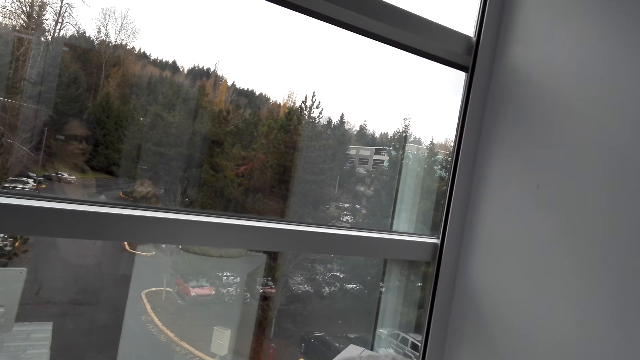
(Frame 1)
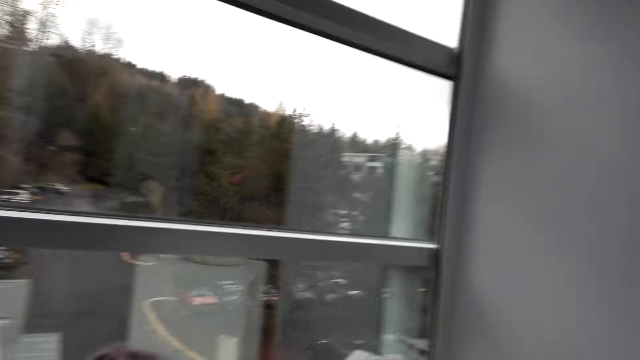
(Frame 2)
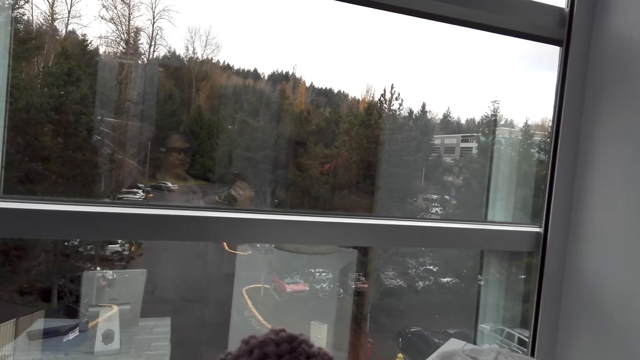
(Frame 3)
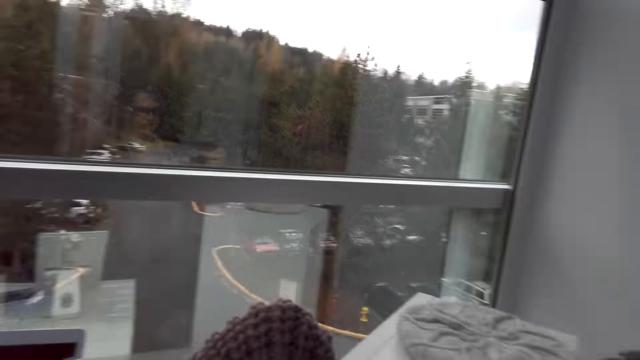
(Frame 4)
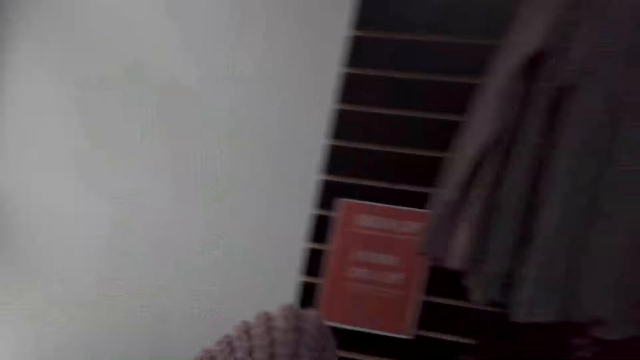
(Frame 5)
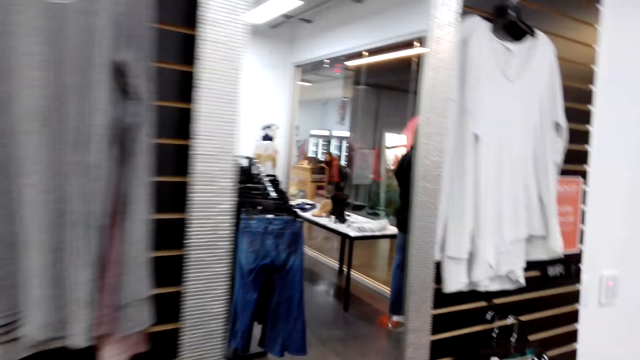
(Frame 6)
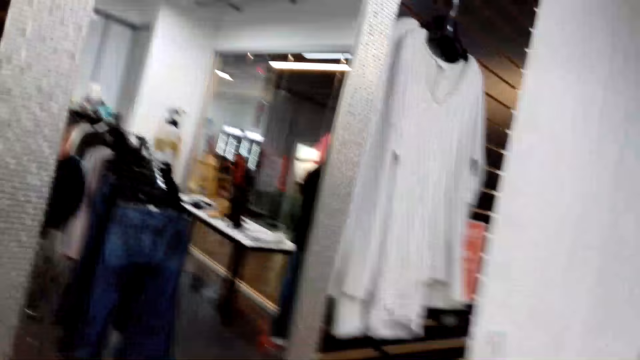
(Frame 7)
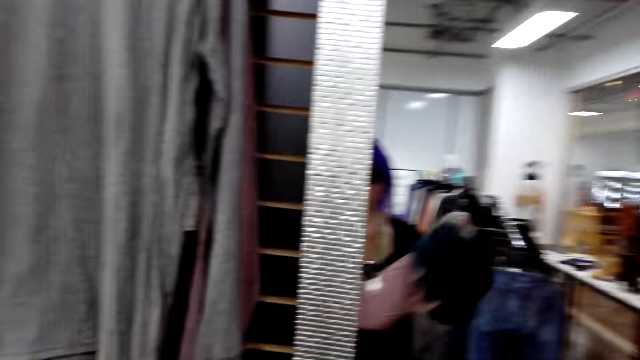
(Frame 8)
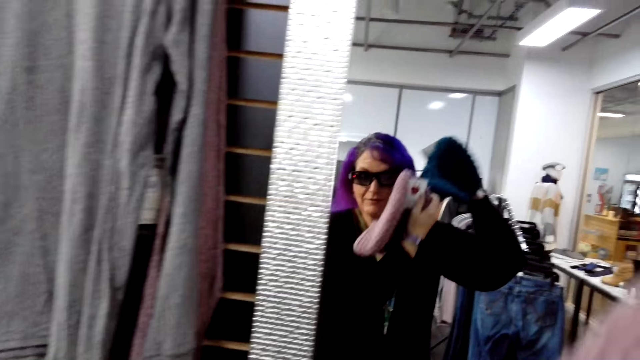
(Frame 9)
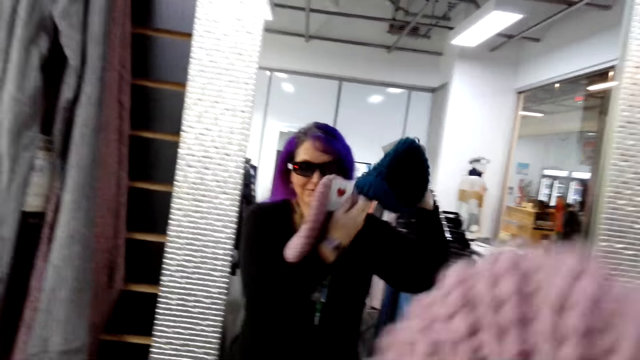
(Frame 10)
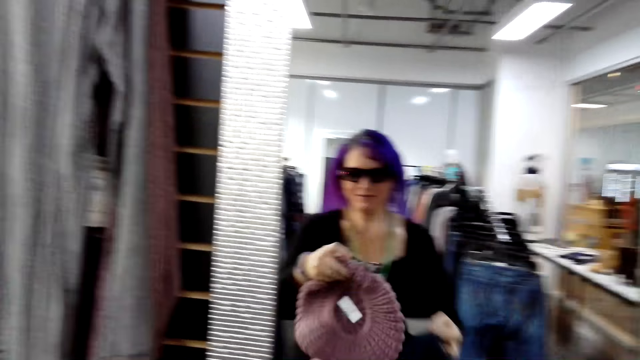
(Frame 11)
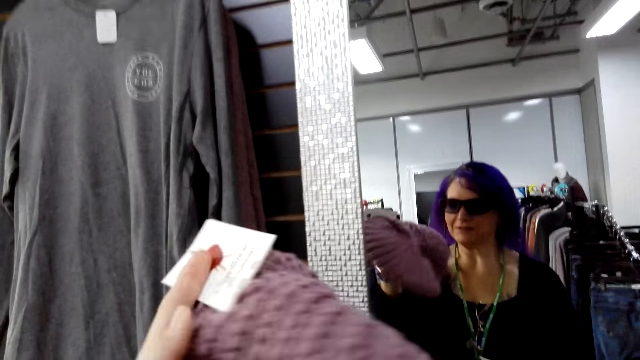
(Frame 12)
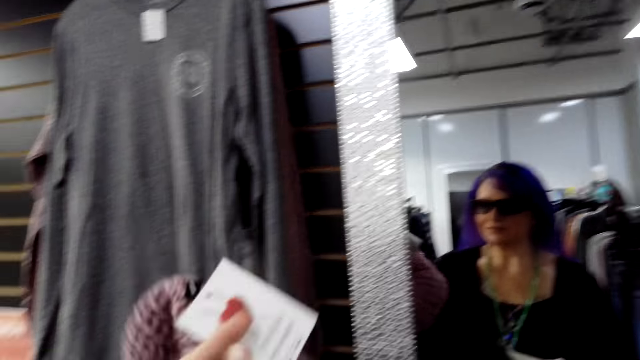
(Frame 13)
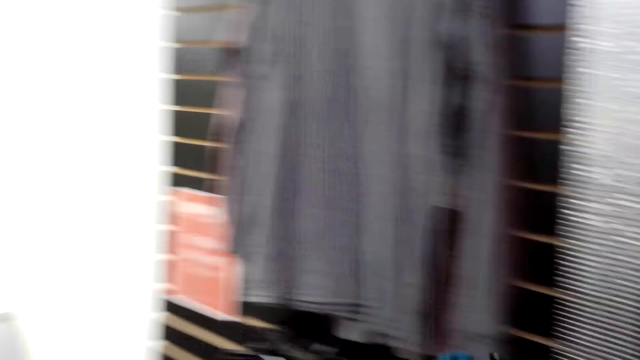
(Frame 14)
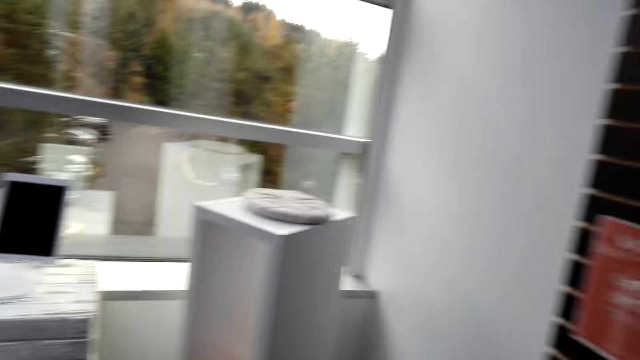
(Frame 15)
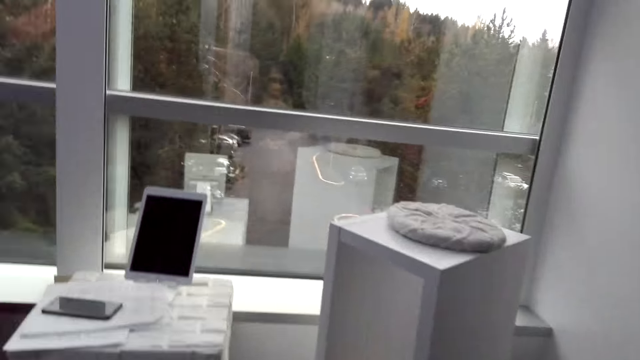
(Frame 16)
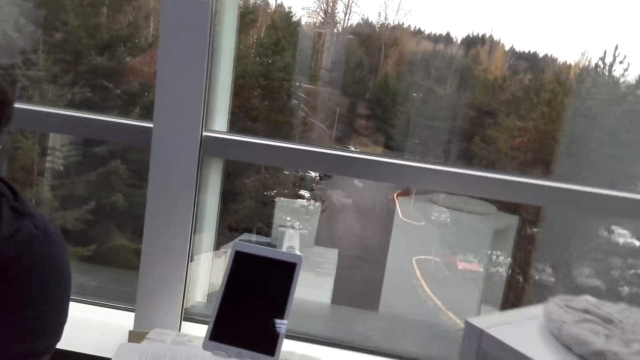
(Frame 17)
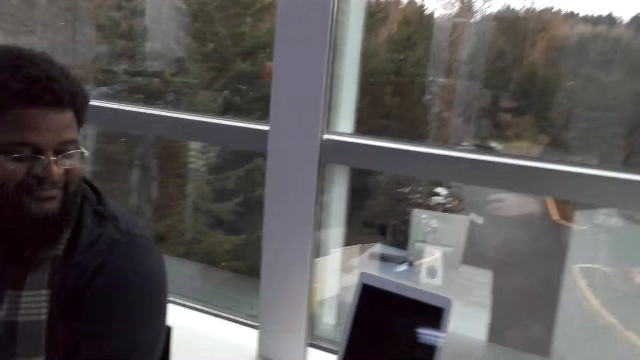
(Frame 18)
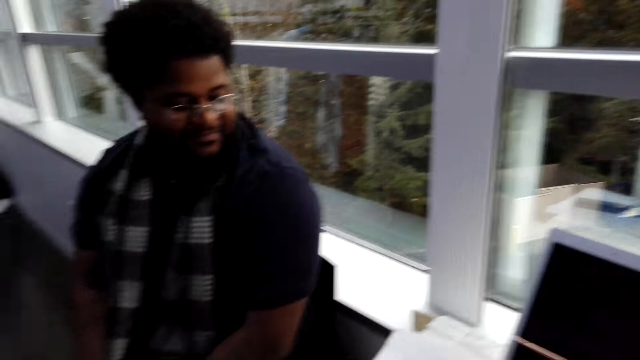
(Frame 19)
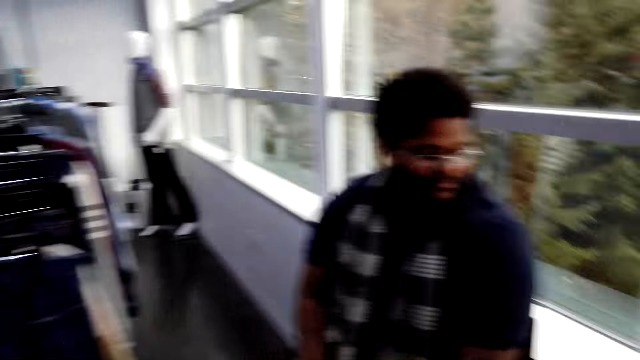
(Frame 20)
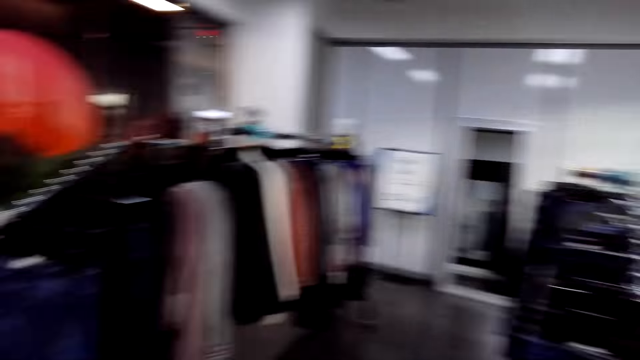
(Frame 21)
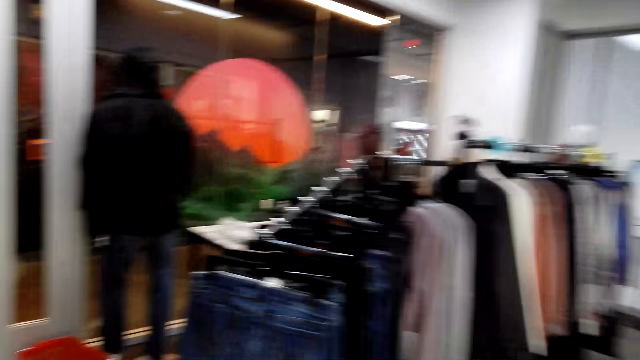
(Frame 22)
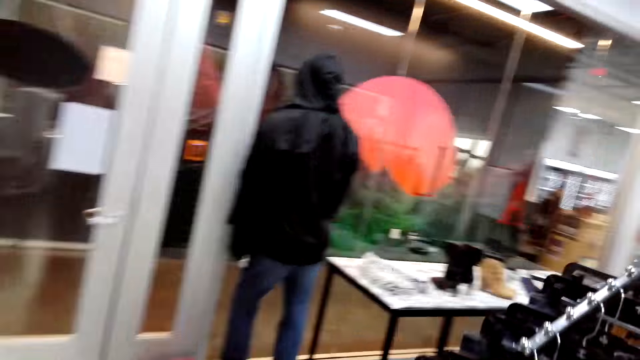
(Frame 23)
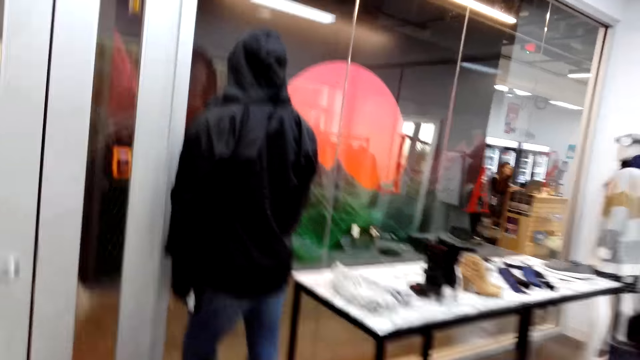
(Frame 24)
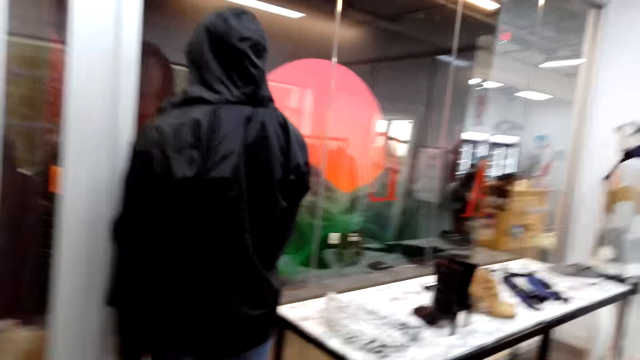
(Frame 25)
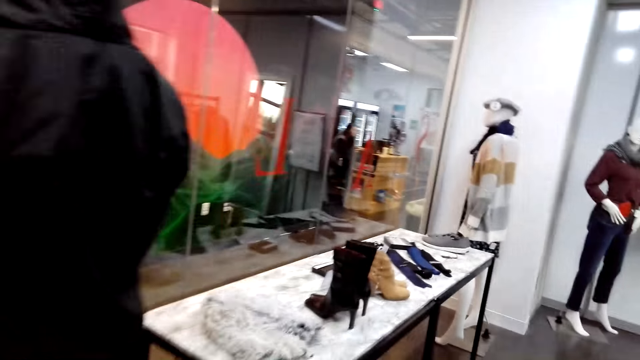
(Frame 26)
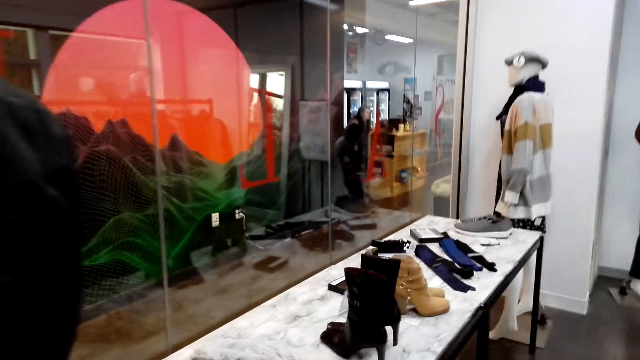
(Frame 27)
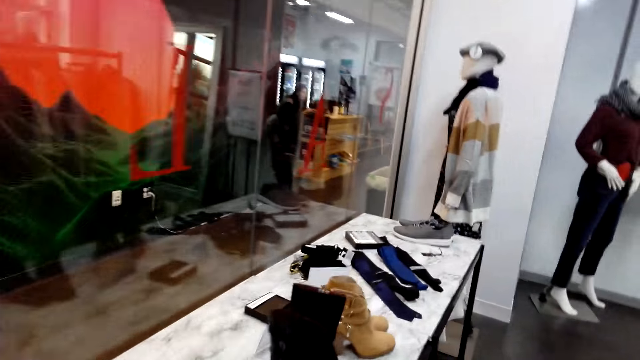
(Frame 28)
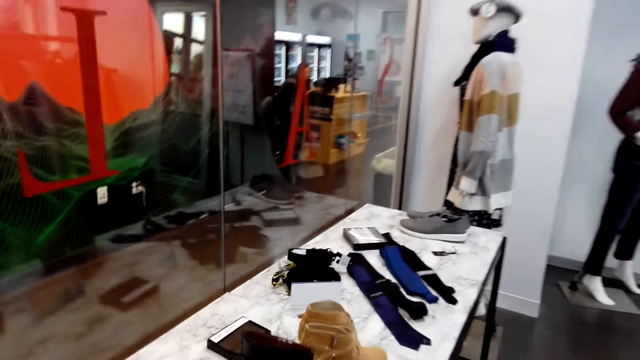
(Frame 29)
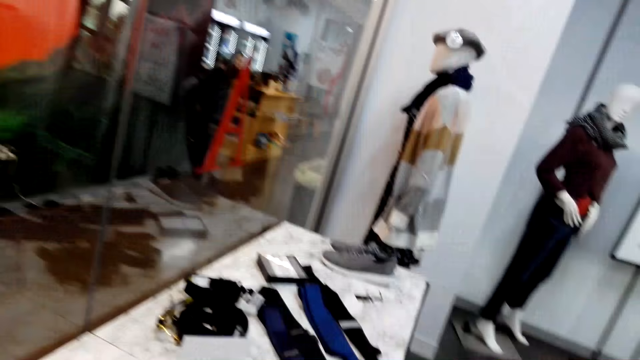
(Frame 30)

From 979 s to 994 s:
The camera wearer holds a hat. They lift the hat. They hold something. They walk around the boutique.

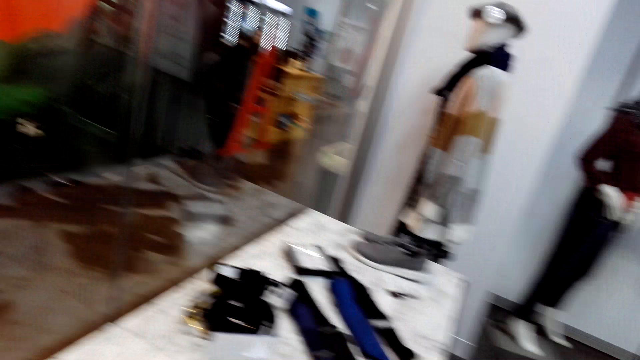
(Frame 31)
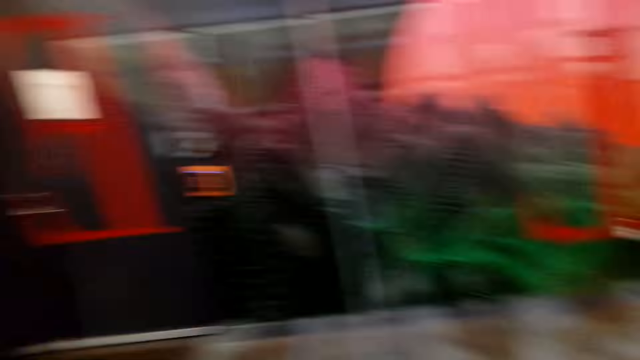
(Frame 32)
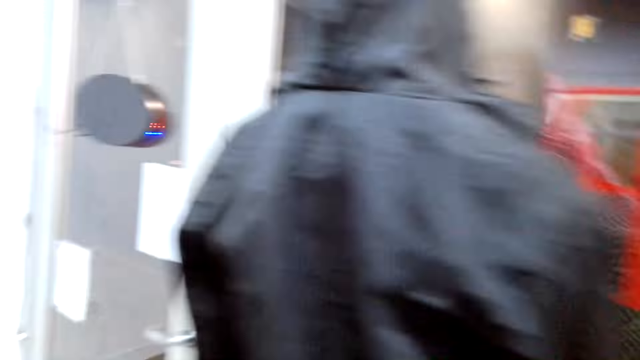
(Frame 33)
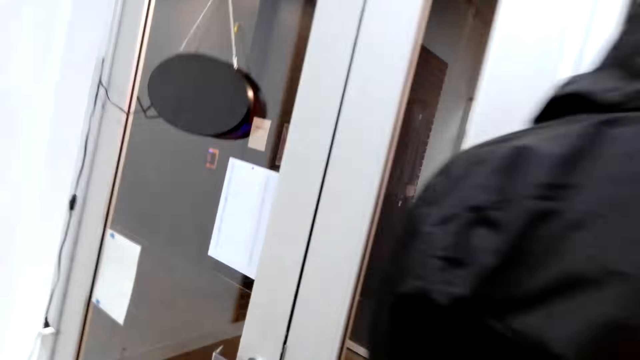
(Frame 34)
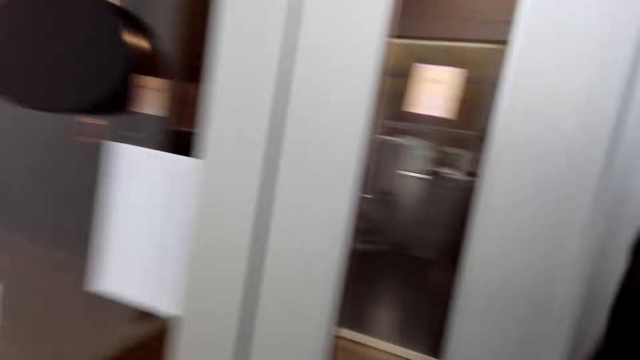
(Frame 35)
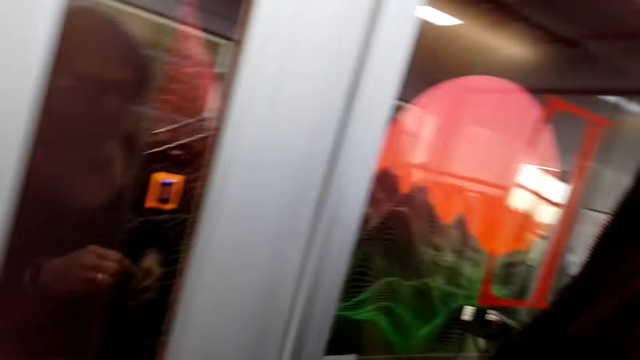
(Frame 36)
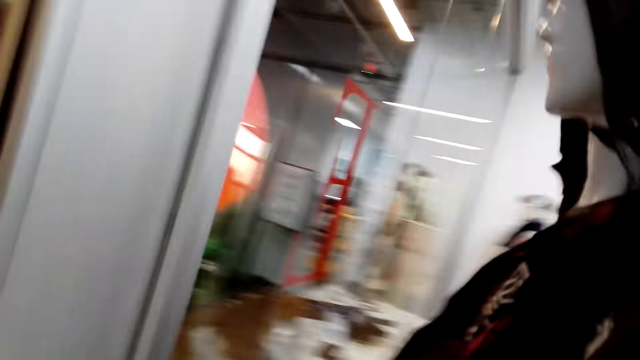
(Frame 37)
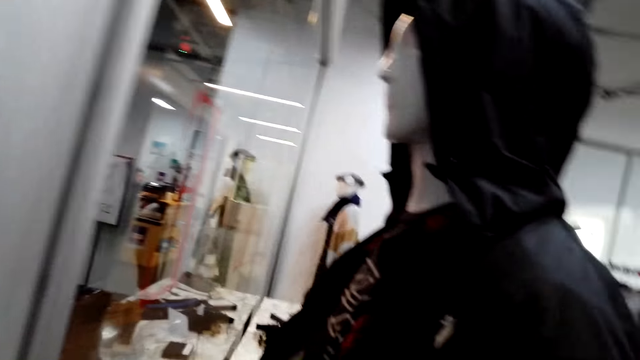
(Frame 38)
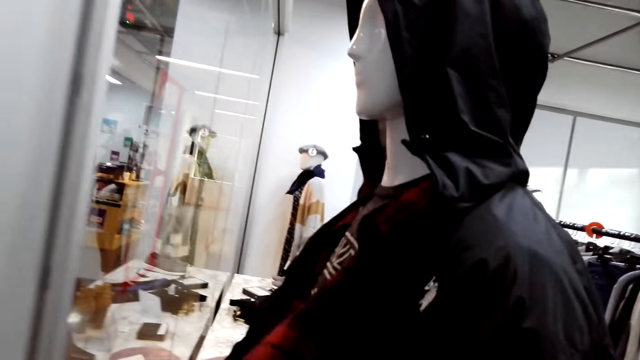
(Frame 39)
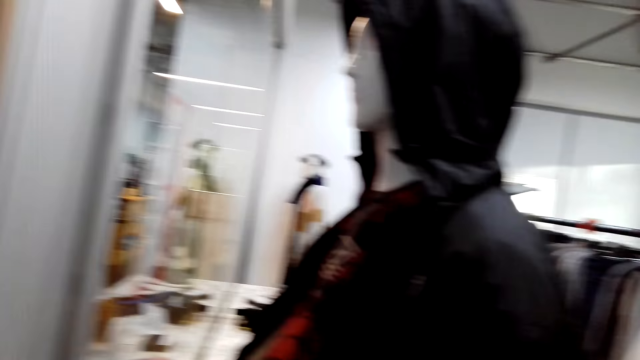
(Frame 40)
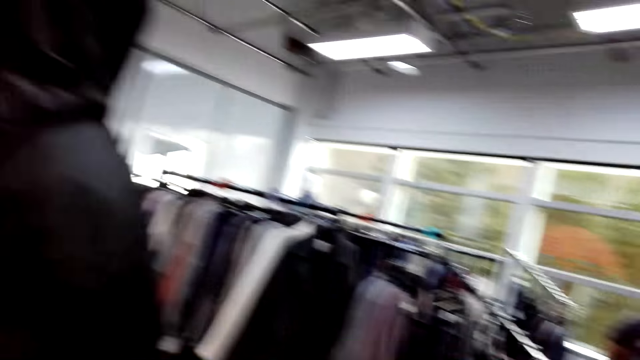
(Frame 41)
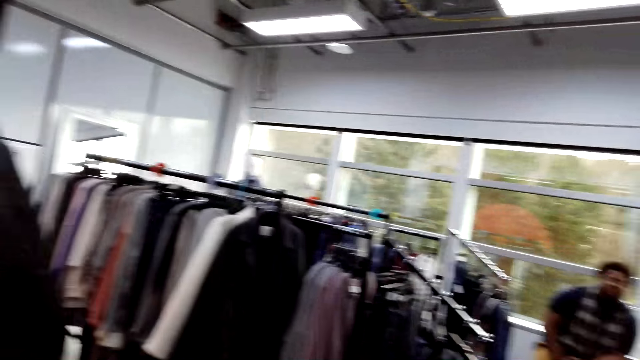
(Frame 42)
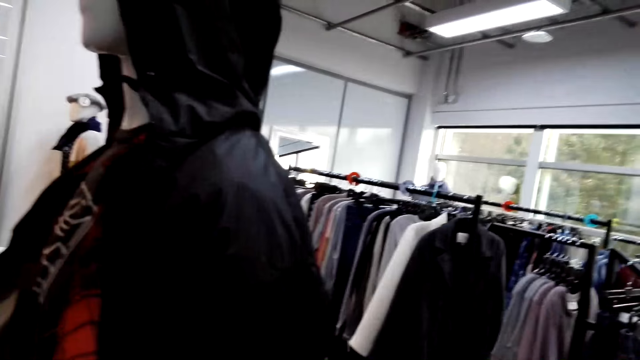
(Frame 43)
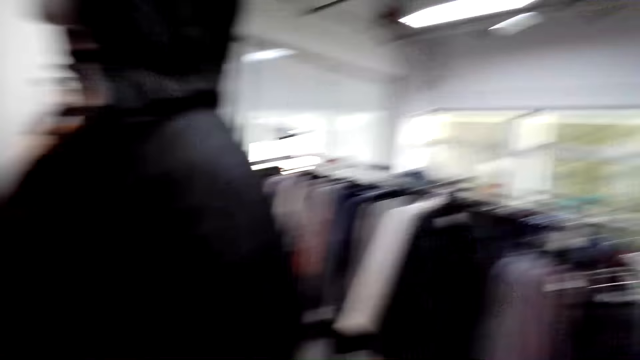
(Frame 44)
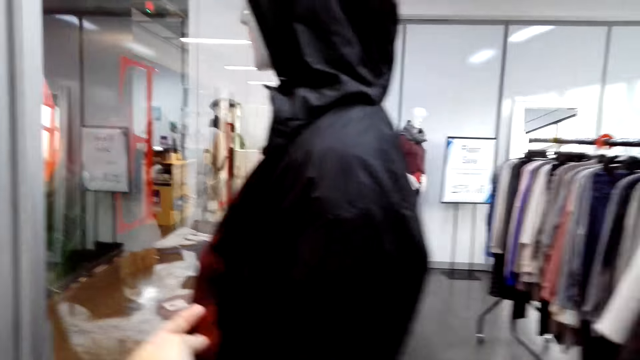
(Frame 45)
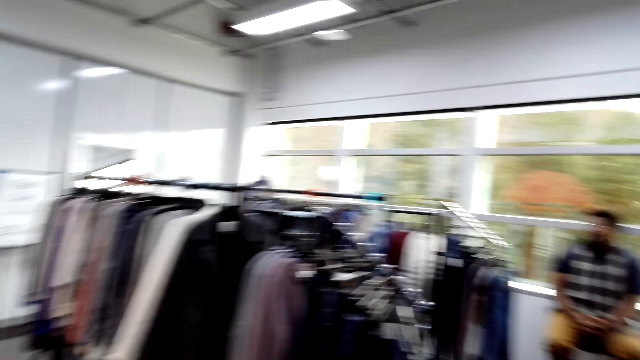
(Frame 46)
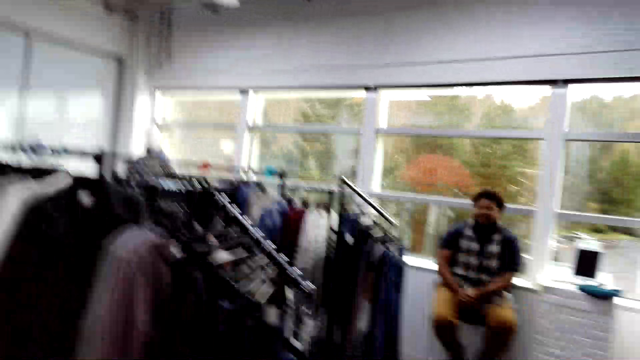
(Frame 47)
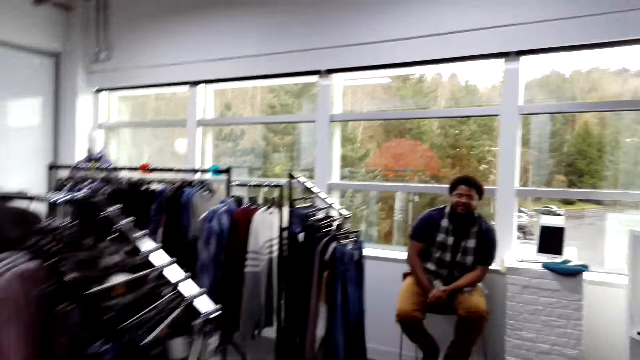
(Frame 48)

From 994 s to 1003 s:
The camera wearer holds a jacket.
